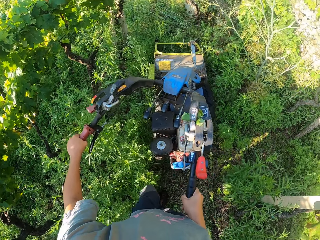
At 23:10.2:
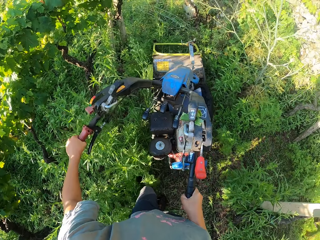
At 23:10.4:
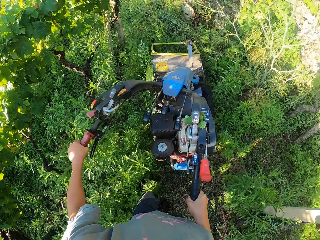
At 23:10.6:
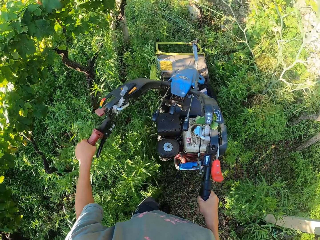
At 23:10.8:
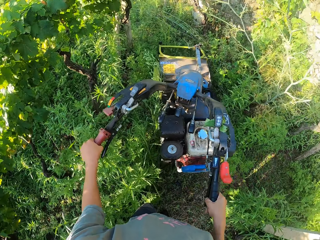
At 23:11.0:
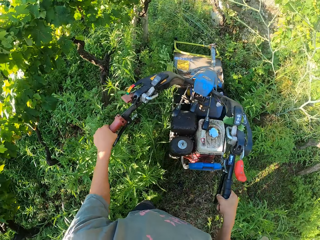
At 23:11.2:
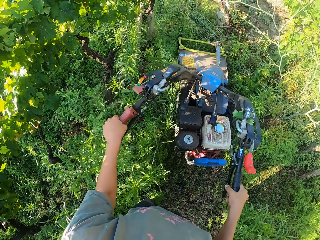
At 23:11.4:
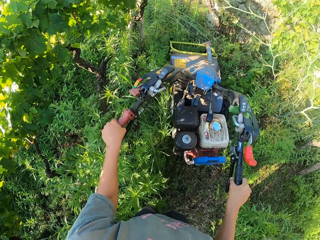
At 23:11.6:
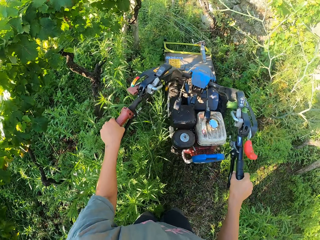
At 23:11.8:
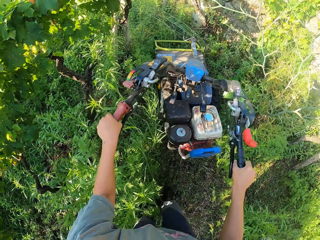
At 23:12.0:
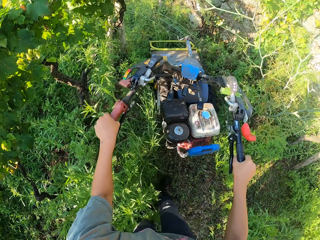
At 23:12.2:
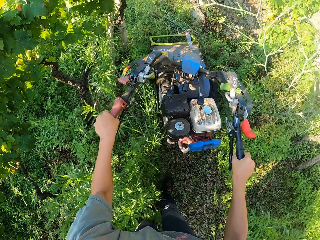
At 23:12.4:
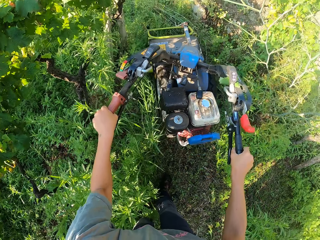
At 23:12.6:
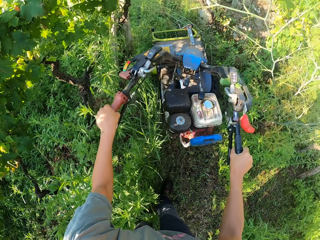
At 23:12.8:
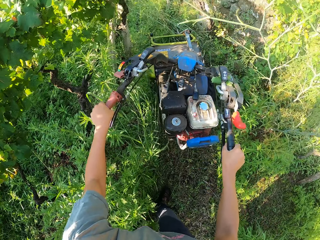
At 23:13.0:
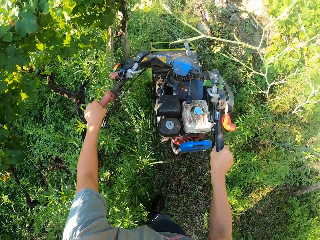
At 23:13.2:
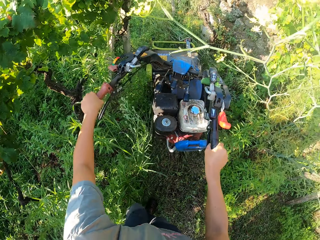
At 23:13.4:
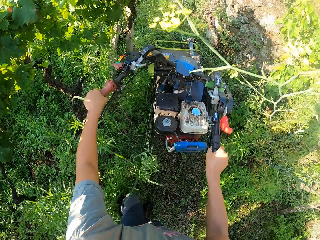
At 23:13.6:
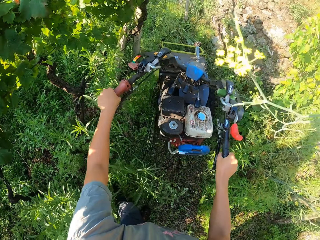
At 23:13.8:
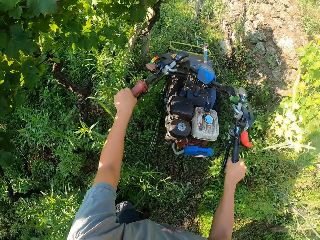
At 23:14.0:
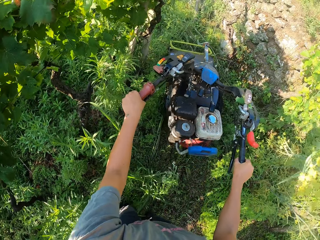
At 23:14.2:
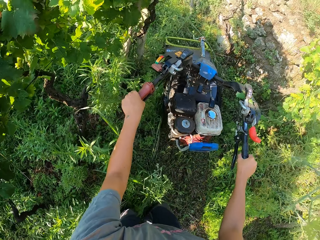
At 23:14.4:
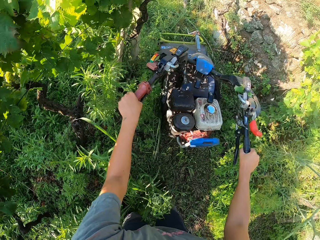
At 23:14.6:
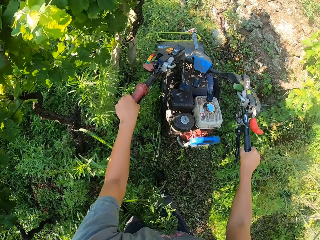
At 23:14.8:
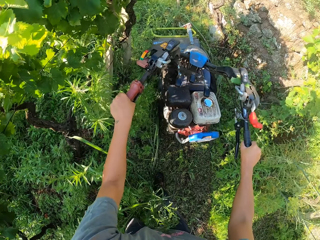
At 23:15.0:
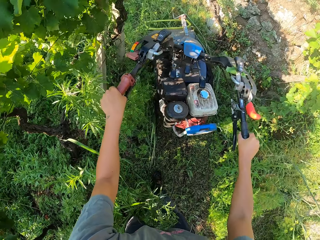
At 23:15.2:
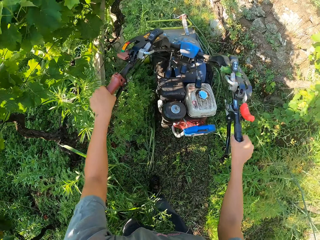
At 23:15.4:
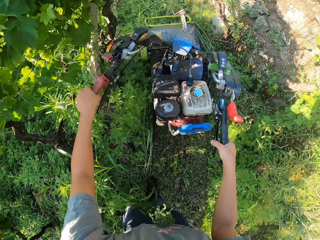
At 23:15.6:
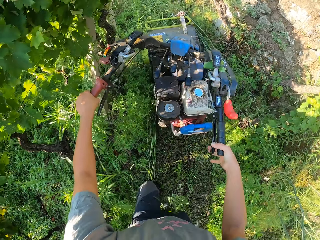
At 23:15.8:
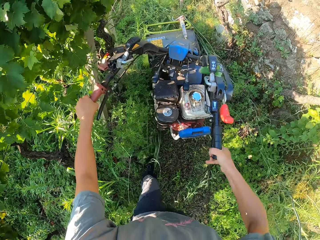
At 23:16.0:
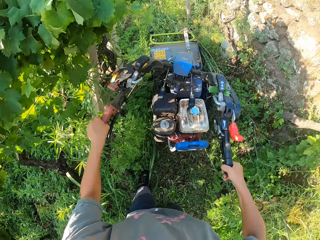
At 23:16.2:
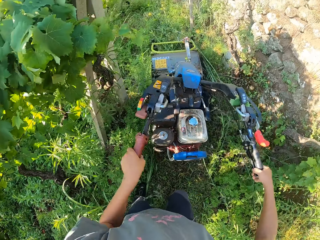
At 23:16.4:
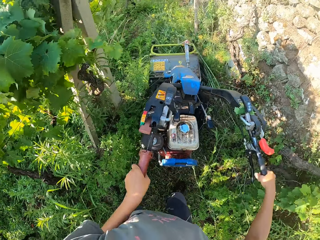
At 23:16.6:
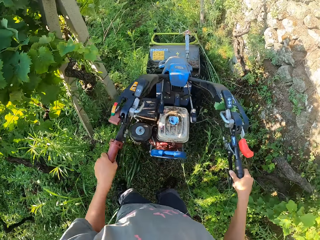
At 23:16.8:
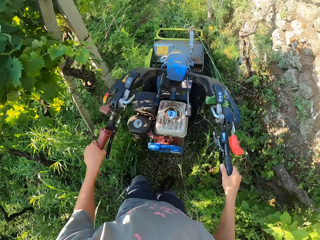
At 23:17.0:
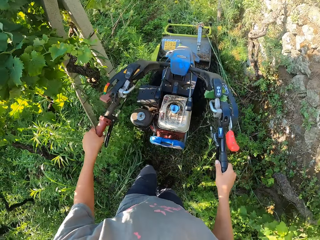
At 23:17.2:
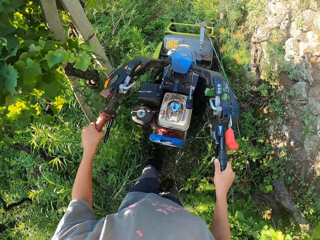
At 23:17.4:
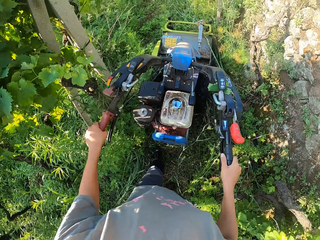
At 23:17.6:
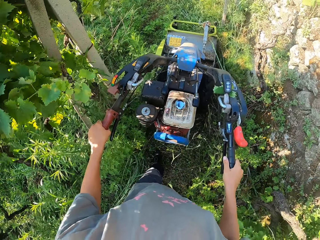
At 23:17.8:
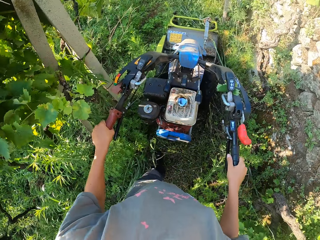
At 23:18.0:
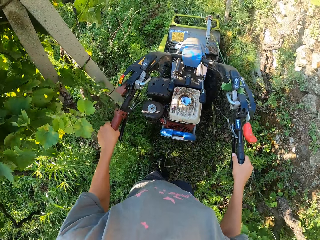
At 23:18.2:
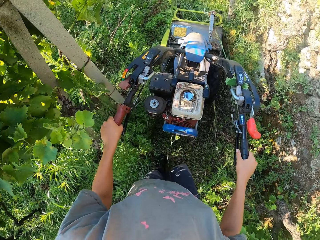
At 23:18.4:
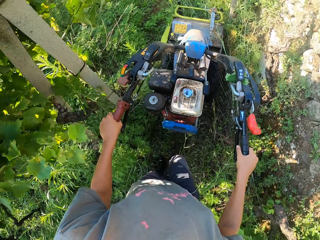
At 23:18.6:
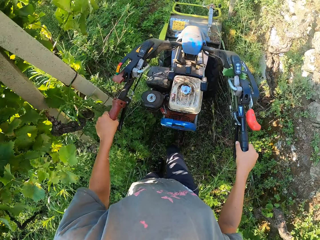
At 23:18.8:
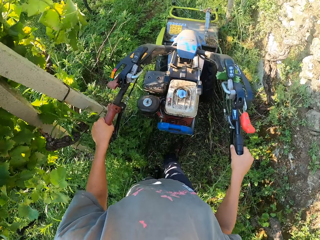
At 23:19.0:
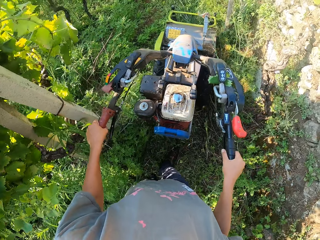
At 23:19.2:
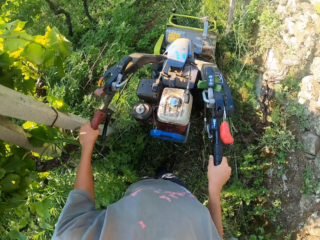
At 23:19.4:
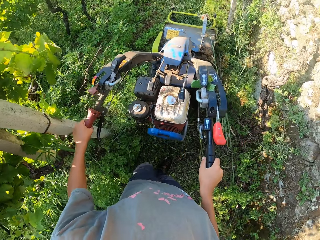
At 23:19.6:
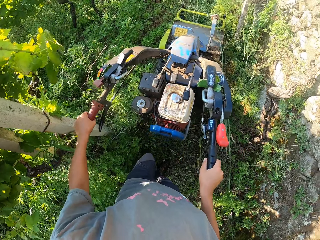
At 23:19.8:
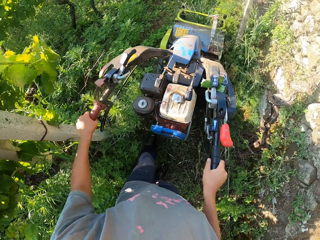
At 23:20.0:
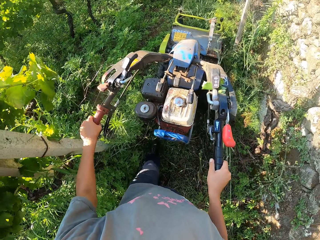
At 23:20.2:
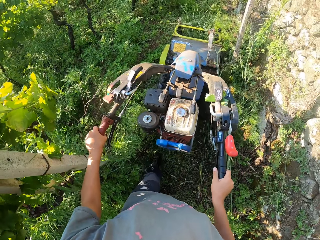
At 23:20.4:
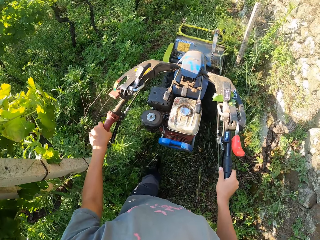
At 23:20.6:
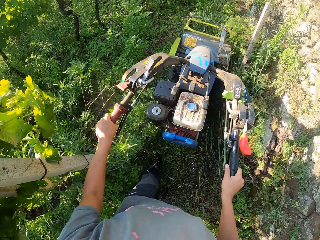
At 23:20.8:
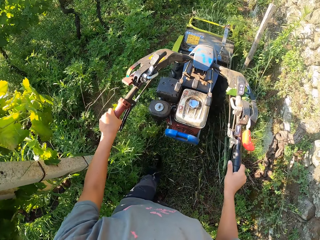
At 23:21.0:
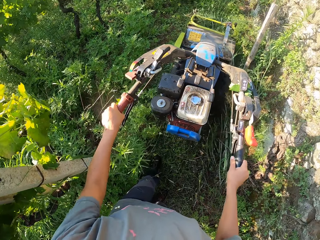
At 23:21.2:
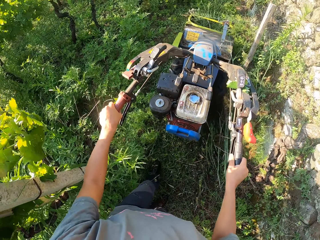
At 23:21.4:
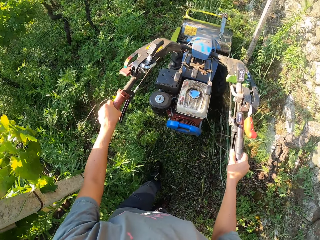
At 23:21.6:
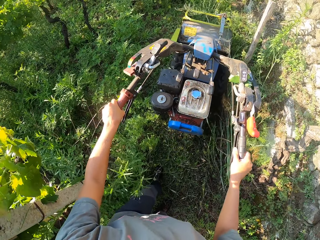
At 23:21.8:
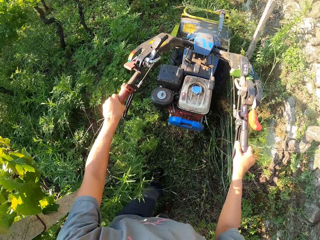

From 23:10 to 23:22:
The camera wearer returns the right hand into the original position. He holds a clutch in the right hand side. He controls the mower to his right suddenly. He cuts the grass with the lawn mower.

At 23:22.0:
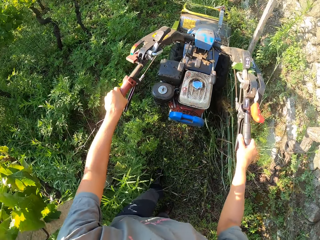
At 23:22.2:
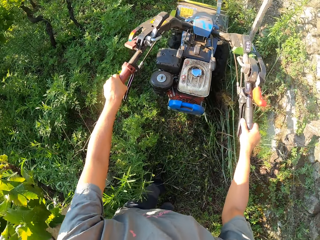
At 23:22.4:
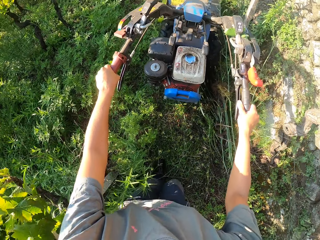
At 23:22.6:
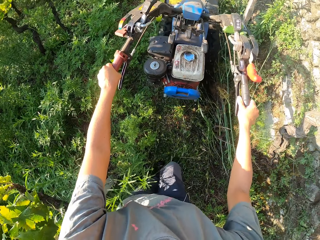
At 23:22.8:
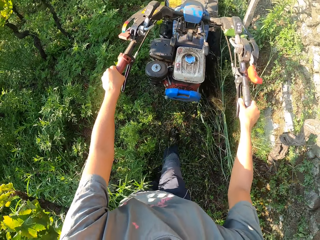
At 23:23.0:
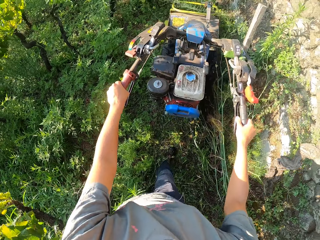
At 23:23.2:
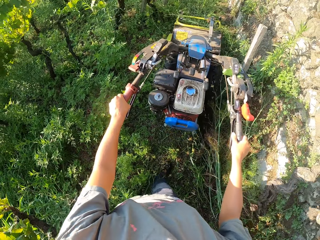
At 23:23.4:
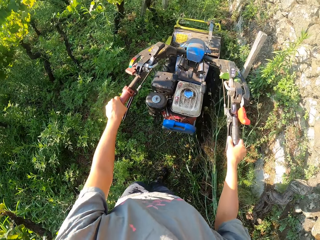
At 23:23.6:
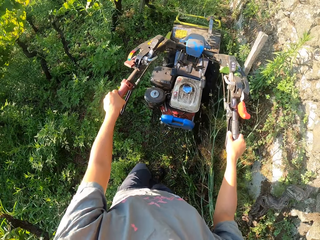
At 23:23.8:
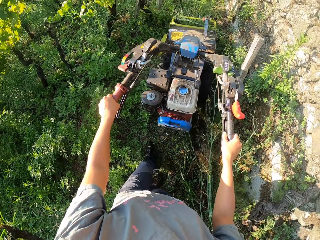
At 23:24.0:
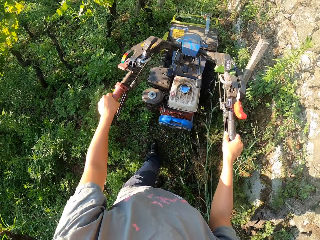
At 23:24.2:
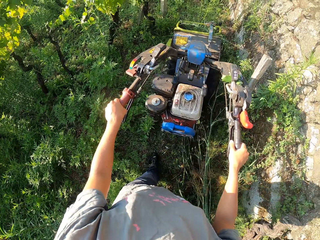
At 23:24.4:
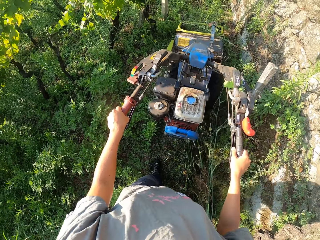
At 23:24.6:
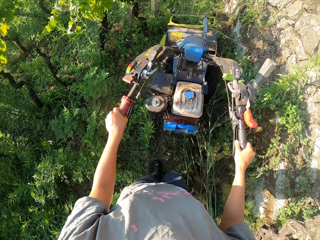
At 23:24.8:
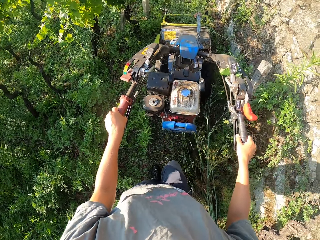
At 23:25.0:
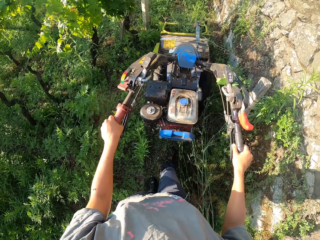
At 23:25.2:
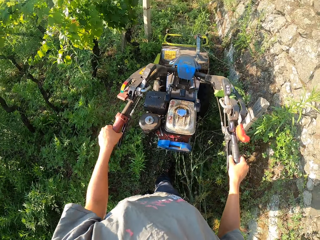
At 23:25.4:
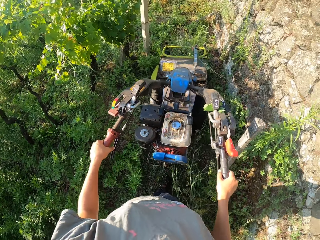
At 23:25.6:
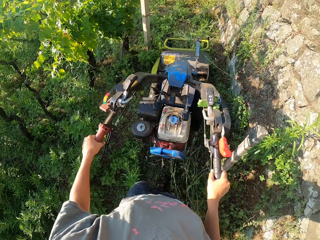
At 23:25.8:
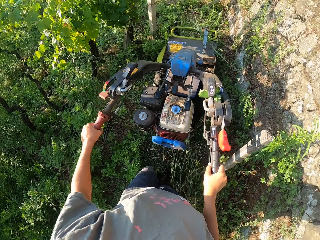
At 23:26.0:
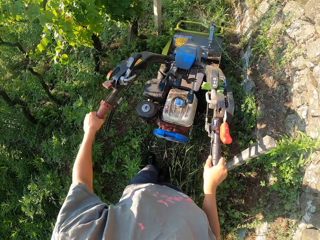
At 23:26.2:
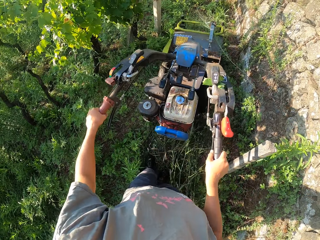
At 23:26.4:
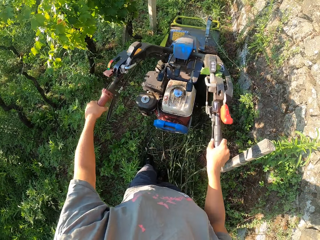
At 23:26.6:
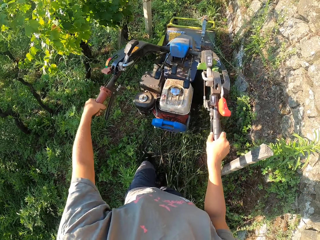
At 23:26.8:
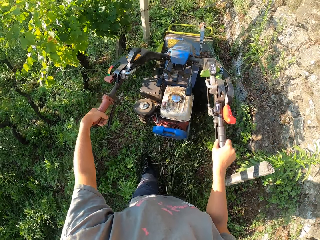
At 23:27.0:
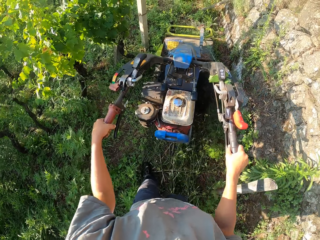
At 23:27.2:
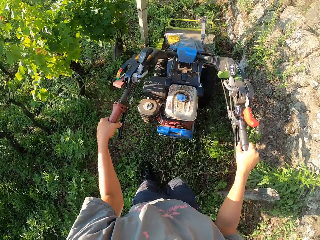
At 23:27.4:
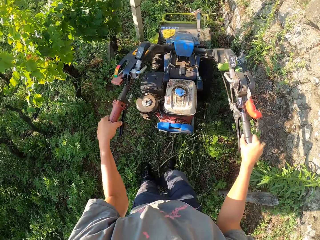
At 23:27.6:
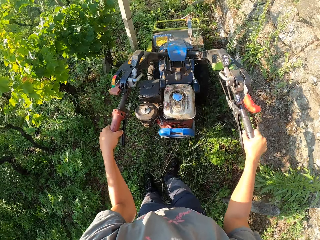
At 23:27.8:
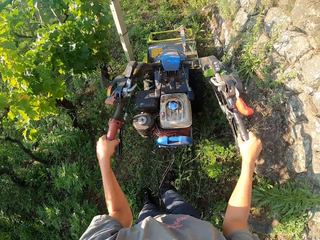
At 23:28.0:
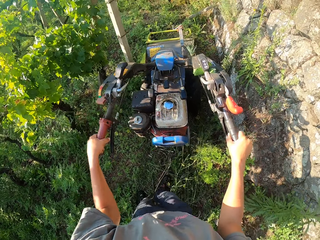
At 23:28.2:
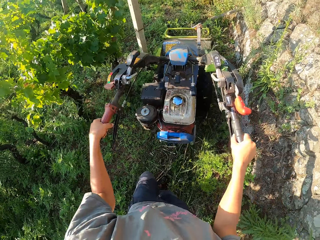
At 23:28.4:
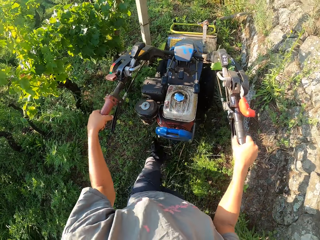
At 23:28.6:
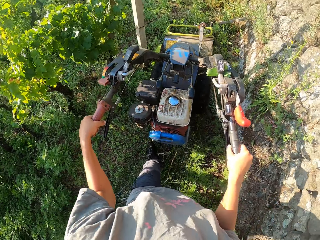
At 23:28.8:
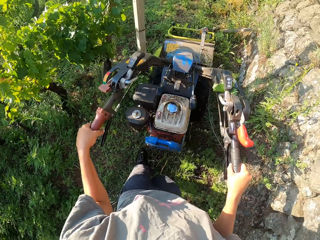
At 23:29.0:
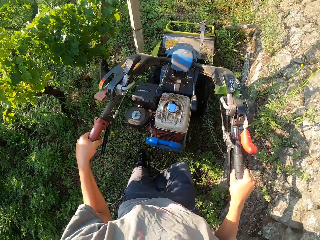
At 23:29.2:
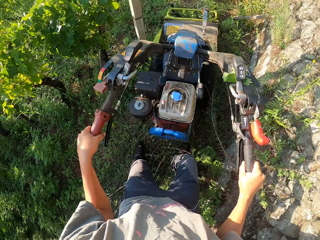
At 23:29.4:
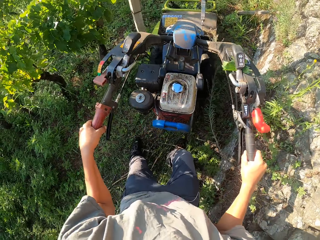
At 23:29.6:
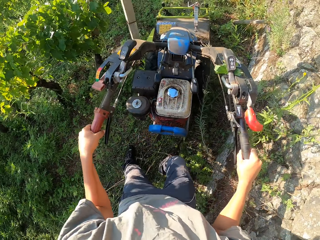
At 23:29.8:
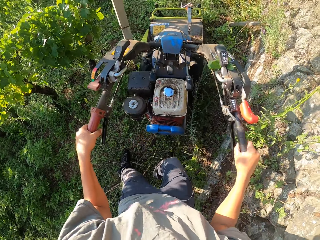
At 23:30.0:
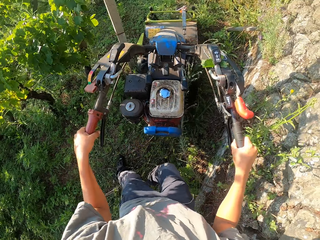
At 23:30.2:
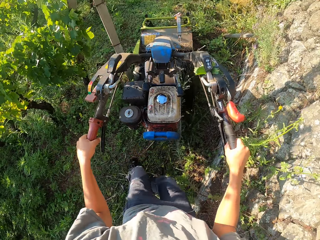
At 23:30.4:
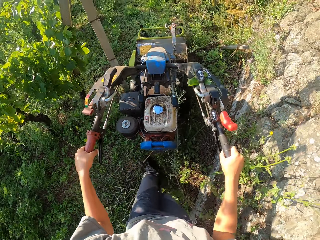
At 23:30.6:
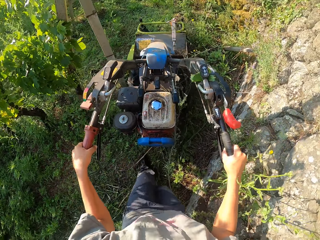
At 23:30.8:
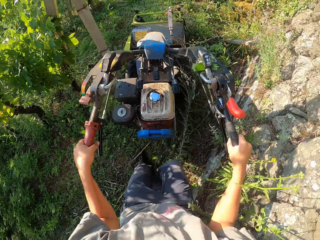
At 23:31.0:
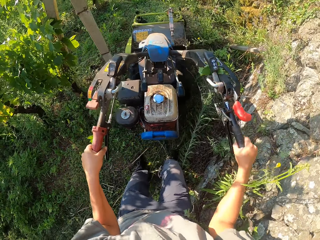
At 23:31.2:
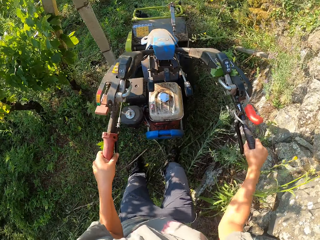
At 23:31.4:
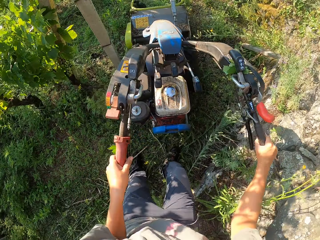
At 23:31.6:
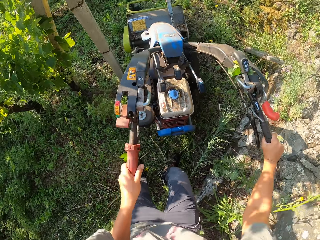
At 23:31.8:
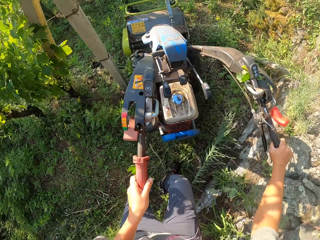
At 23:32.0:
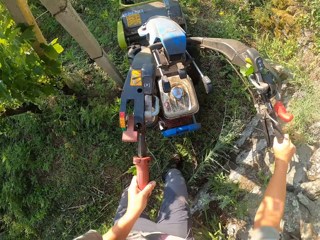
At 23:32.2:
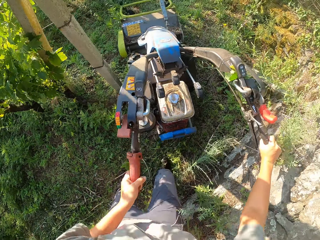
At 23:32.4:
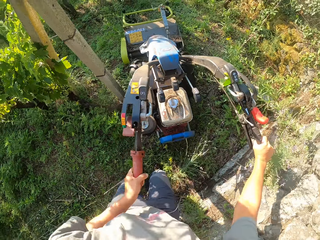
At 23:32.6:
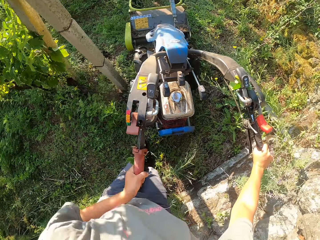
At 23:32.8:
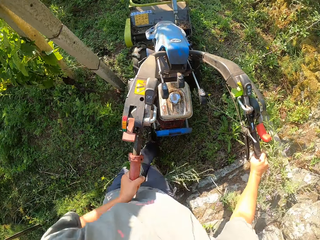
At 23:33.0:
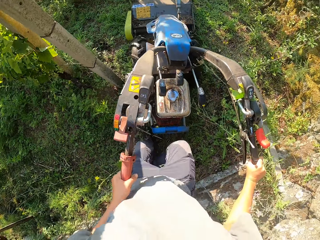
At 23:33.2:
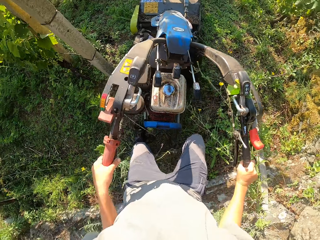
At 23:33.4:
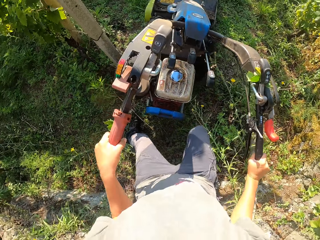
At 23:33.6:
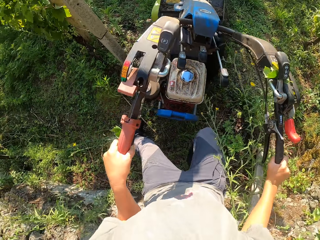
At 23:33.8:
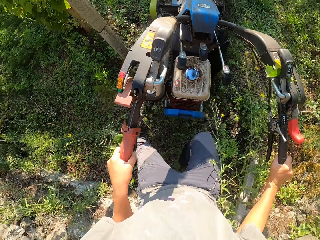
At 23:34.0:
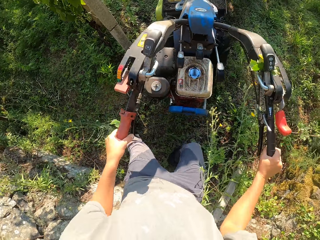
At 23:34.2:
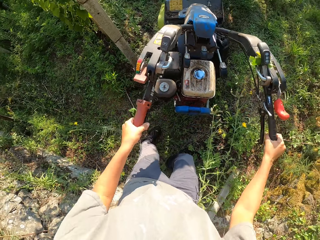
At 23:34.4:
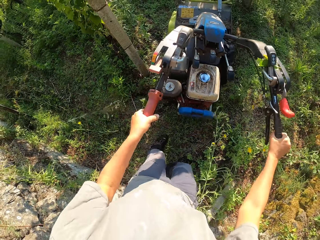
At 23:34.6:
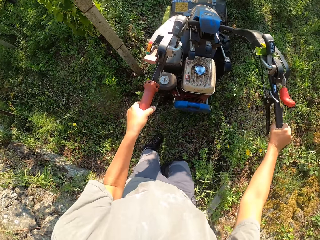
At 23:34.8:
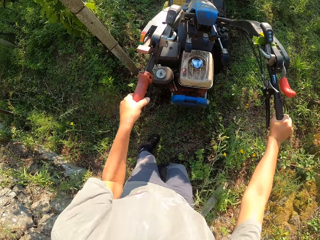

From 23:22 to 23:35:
The camera wearer negotiates a corner.
